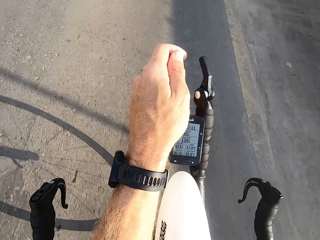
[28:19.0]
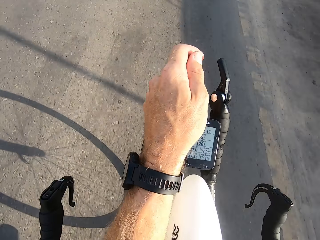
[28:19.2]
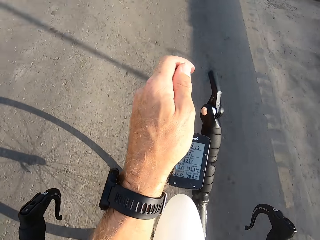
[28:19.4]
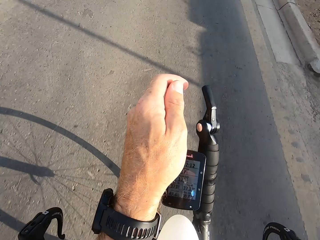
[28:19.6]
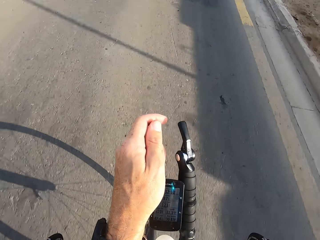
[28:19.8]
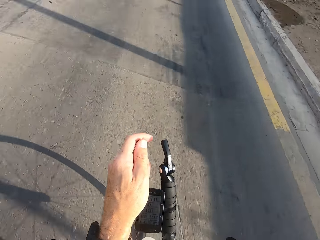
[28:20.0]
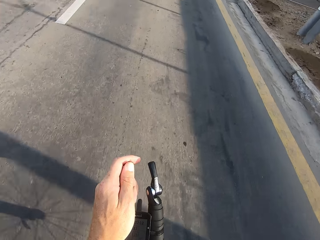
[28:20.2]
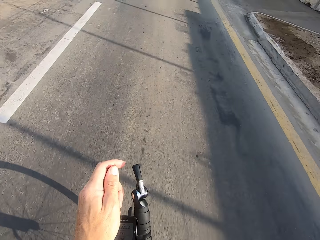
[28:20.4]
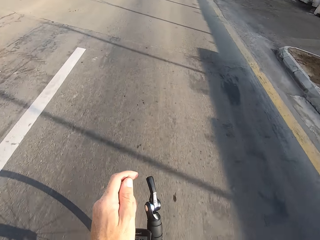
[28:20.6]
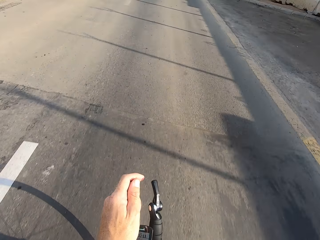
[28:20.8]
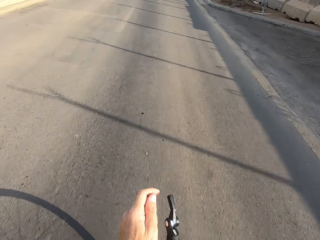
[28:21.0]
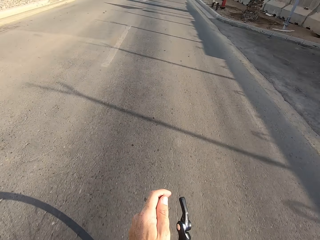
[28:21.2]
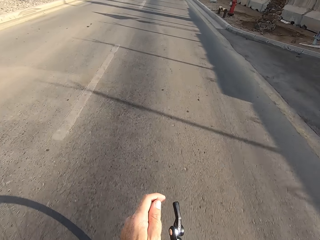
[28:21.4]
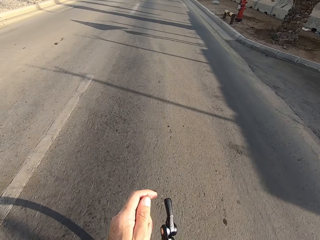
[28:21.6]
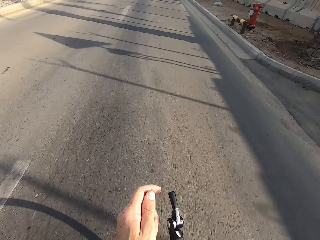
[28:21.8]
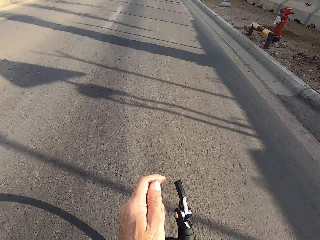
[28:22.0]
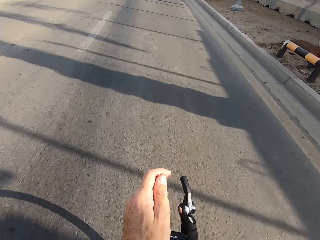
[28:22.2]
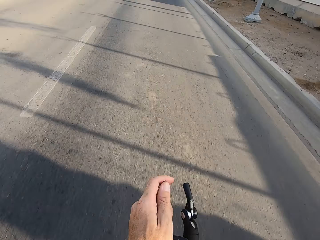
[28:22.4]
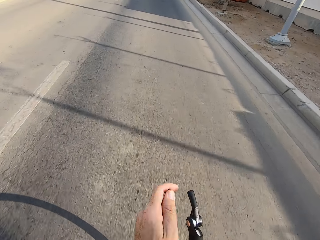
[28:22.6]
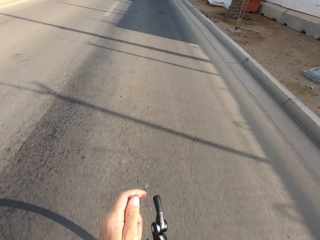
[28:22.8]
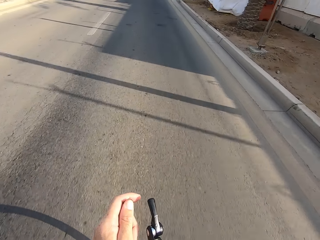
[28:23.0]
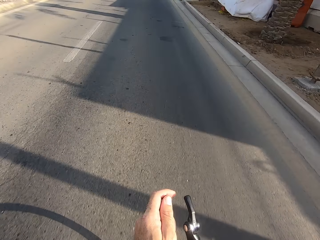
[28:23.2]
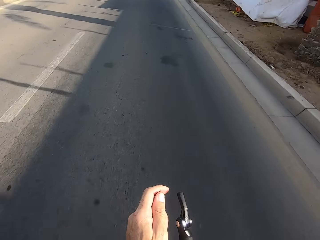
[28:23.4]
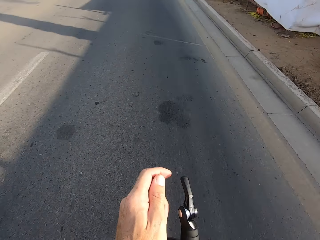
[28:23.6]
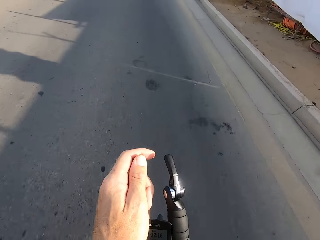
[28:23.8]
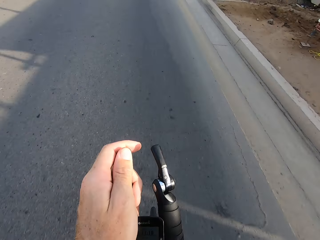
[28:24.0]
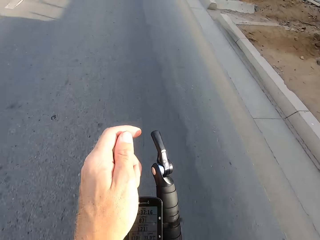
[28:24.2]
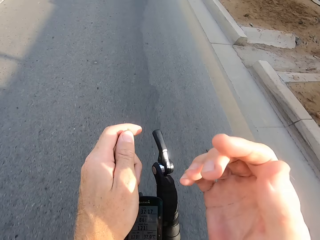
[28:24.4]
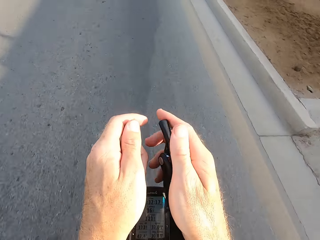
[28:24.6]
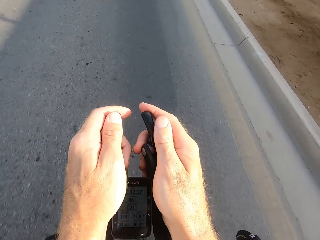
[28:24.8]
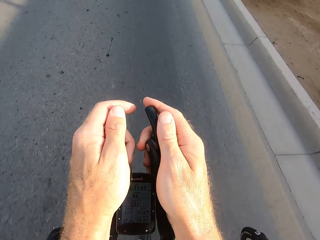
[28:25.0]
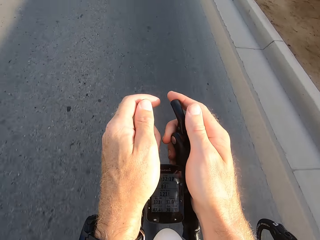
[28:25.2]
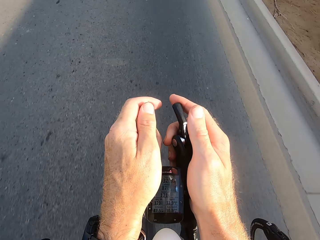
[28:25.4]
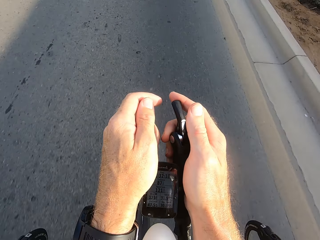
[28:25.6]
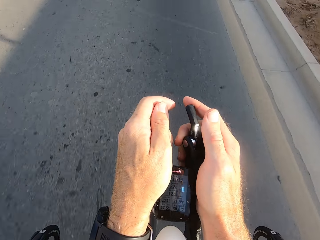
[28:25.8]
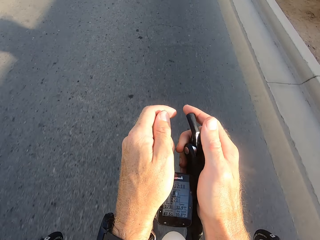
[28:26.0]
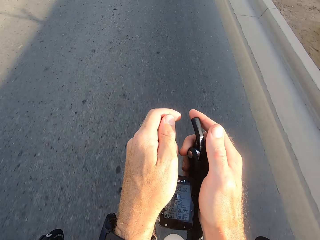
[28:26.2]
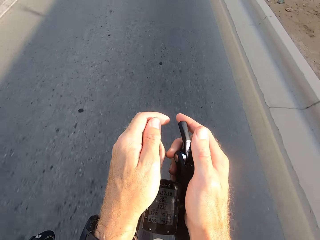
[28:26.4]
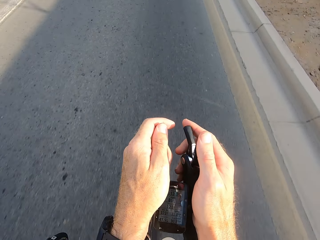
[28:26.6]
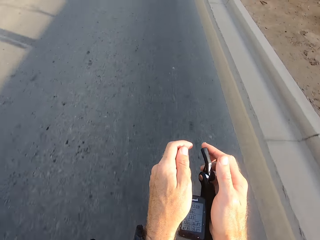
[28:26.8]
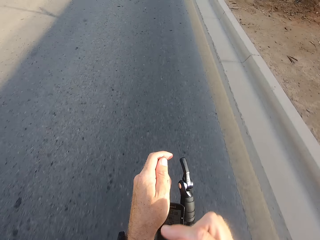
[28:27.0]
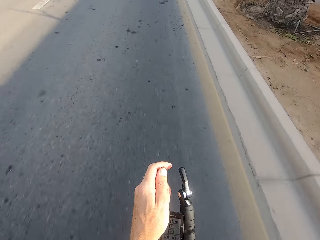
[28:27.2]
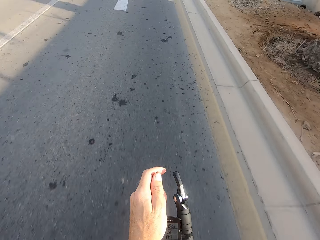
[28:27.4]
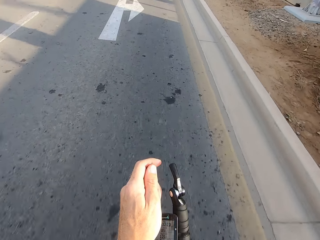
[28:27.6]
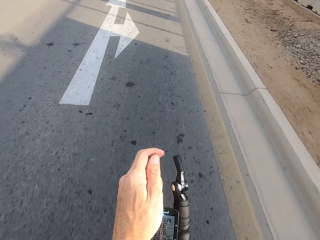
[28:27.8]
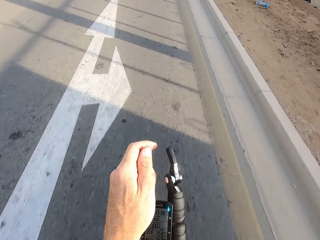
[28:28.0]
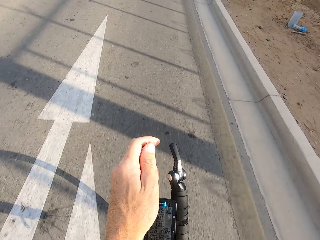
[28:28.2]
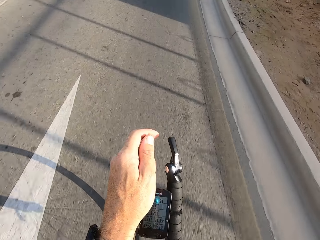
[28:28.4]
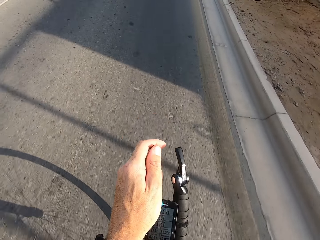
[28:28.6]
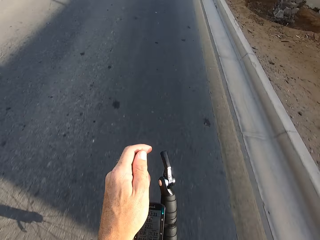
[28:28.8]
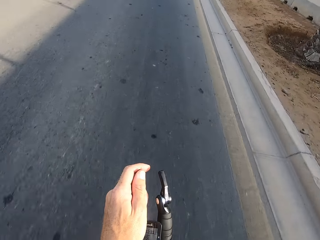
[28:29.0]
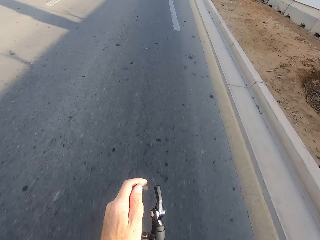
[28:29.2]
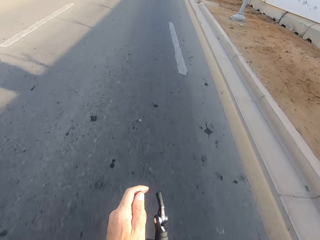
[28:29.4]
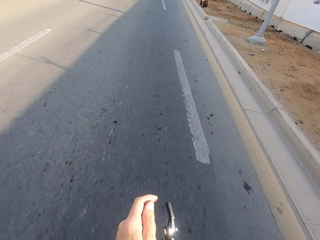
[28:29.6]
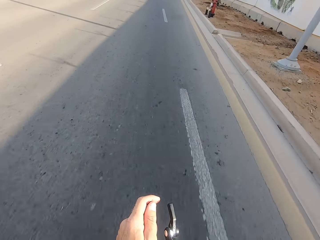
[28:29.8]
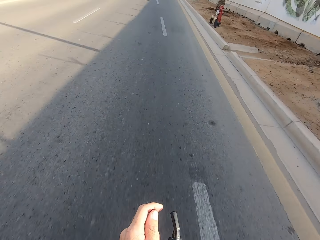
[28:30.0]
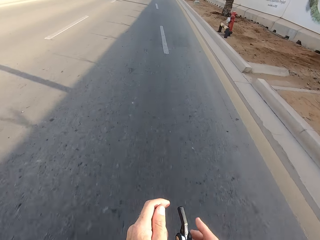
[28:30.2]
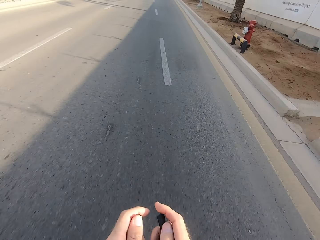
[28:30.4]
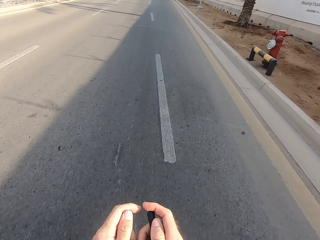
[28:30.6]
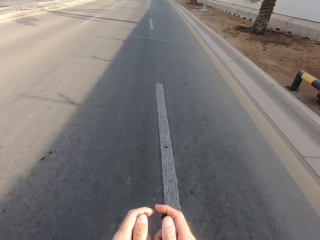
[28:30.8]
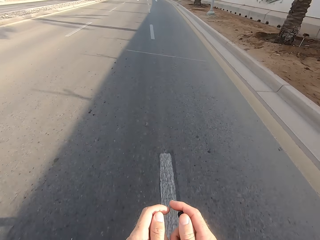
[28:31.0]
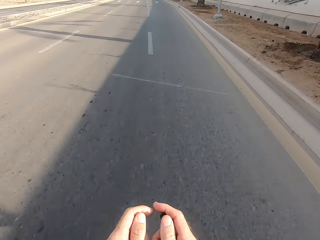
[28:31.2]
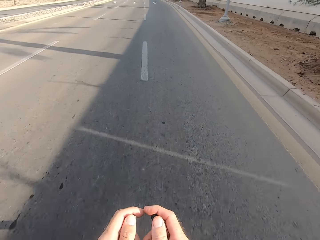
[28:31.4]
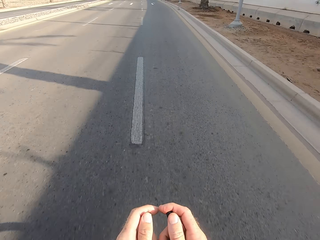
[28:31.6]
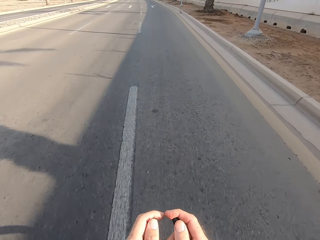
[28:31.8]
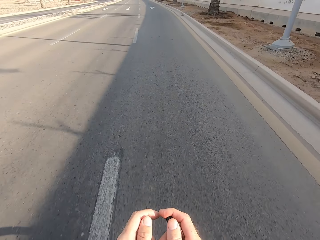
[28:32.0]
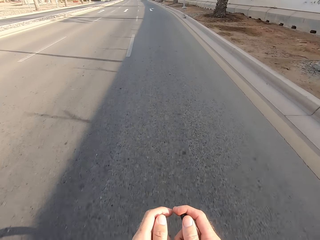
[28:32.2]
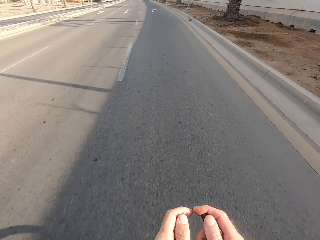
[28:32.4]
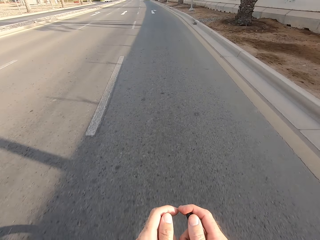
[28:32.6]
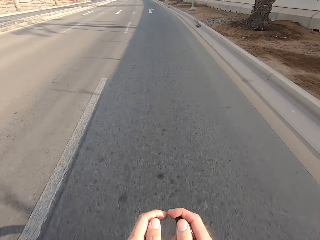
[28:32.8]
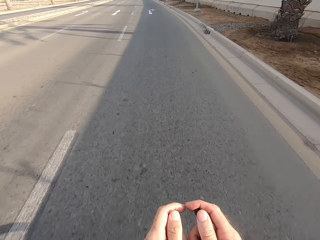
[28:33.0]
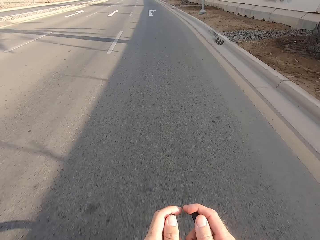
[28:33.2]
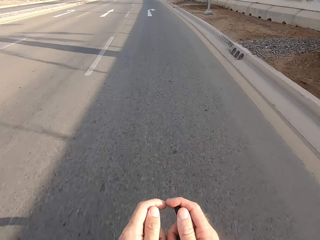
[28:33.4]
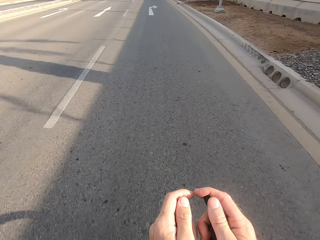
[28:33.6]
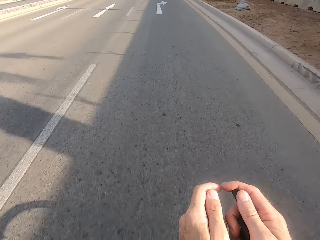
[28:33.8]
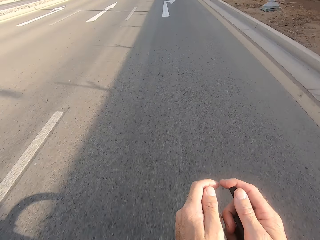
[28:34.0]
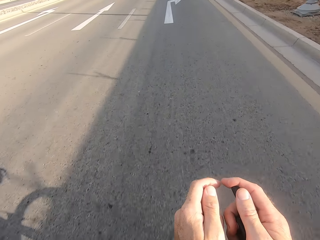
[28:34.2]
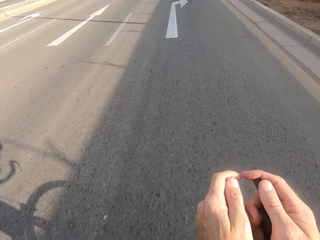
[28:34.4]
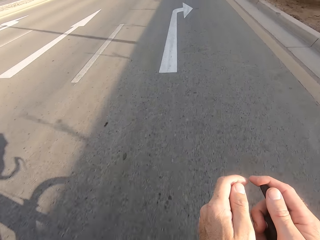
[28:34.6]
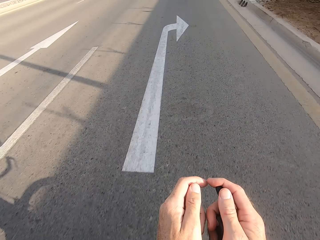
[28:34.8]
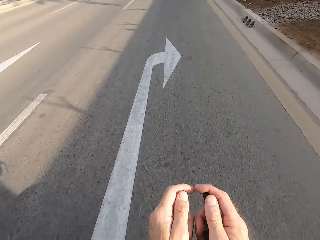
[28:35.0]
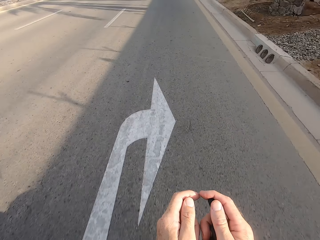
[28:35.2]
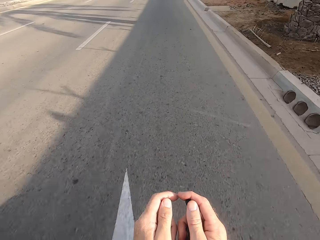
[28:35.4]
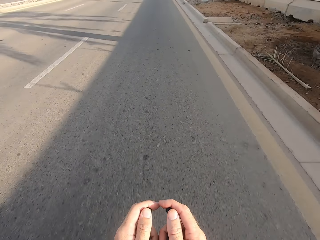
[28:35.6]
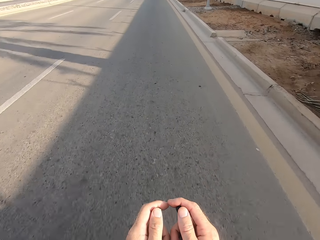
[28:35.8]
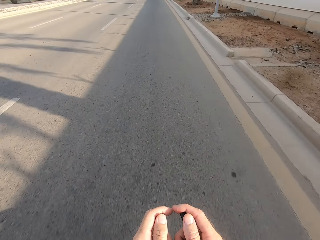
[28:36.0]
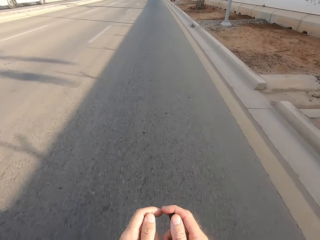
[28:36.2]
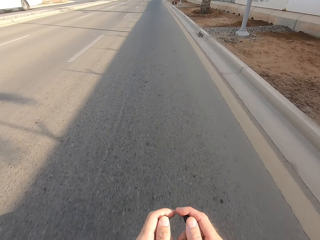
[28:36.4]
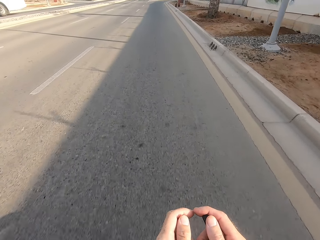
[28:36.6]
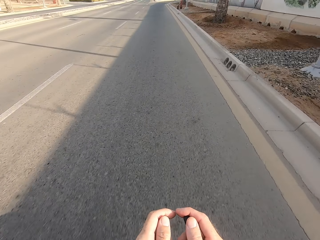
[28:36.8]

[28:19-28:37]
The camera wearer swings the right hand. They hold the bike rest handlebar. They swing the right hand. They touch something. They swing the right hand, hold the bike rest handlebar and cycle the bicycle.

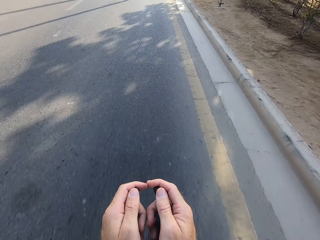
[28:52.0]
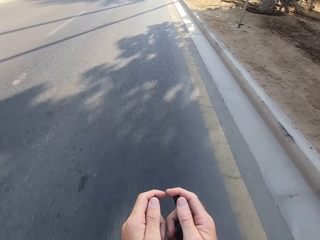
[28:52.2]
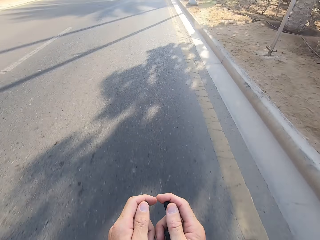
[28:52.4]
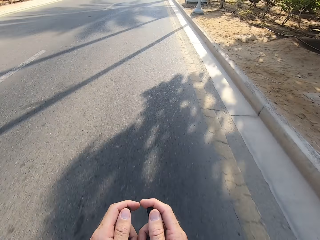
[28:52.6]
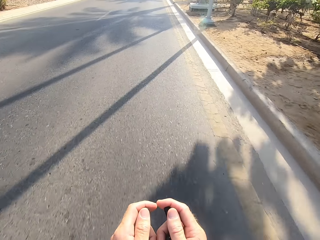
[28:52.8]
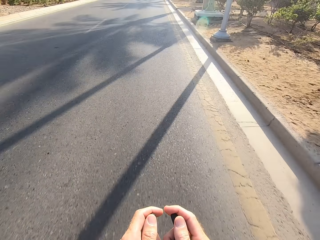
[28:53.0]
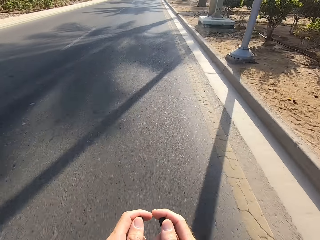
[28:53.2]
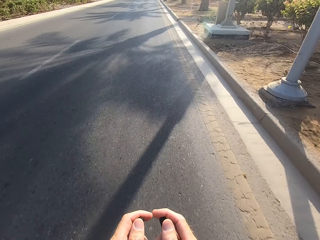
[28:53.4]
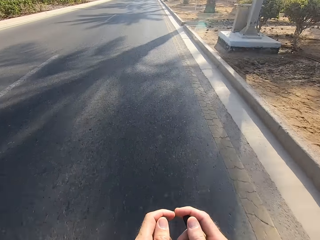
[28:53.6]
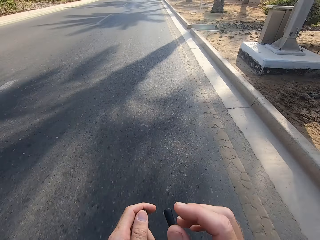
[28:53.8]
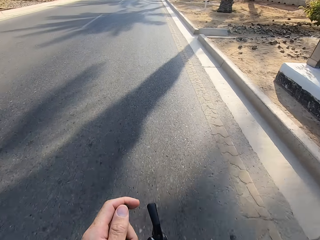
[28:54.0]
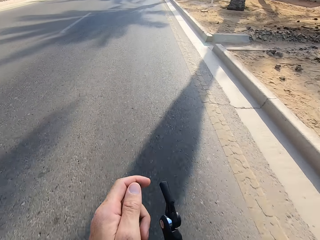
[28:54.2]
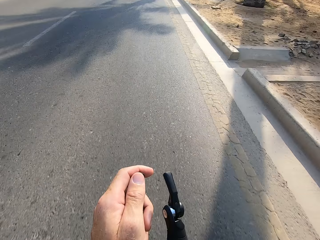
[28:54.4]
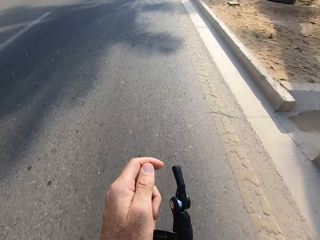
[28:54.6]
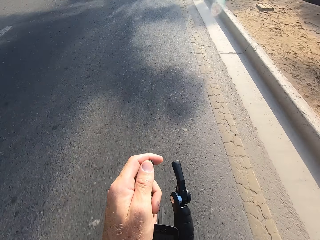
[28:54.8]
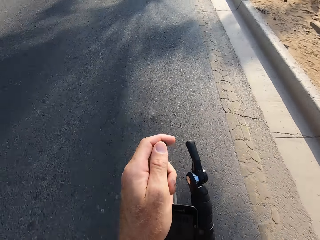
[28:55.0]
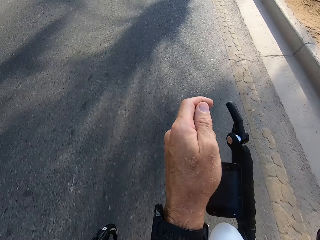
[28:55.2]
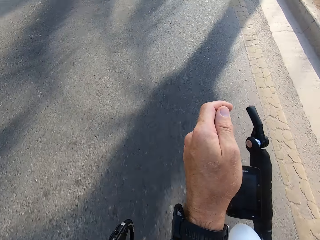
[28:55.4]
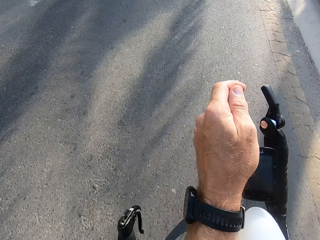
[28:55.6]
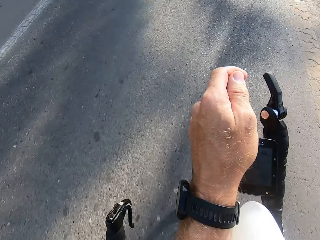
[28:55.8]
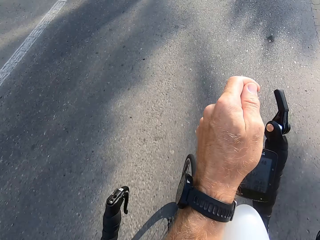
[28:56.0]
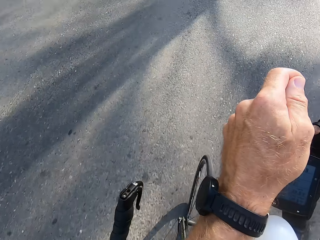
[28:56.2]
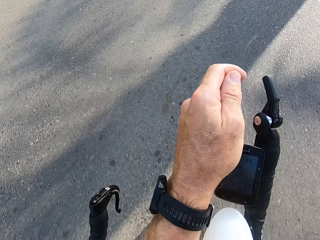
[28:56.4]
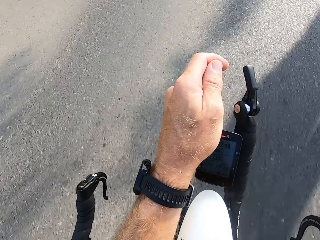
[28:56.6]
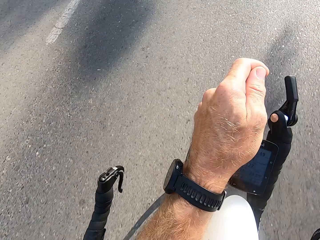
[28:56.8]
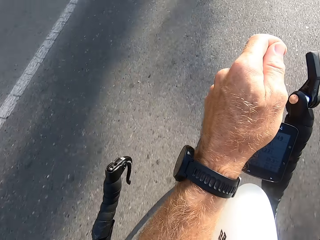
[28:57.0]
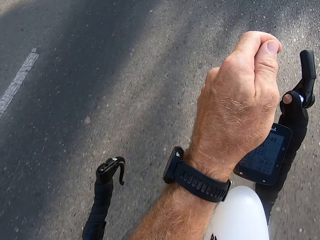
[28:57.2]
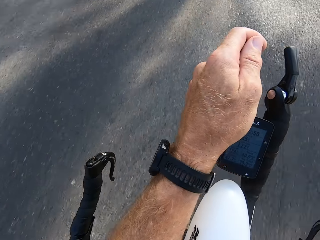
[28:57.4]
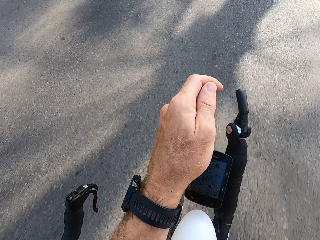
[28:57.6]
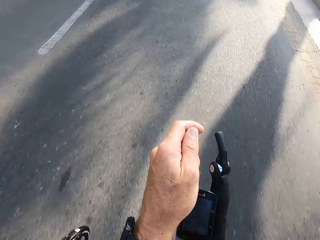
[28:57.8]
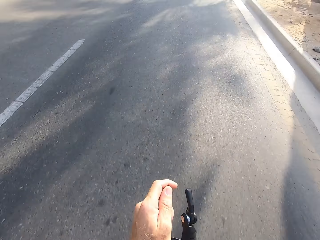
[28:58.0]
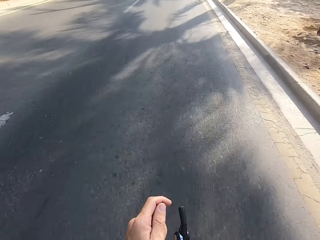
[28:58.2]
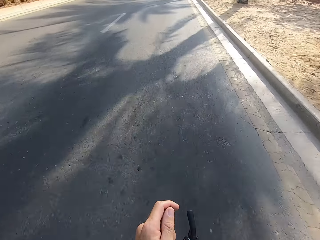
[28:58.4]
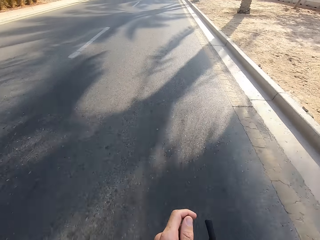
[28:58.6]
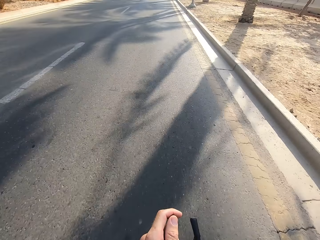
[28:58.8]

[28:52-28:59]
The camera wearer swings the right hand. They touch something.
